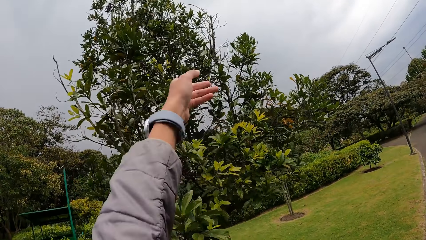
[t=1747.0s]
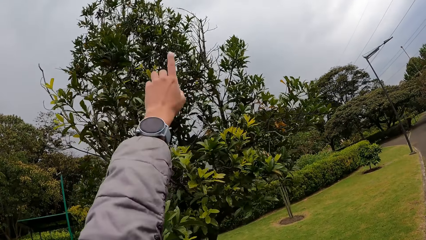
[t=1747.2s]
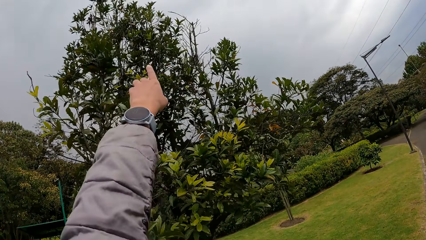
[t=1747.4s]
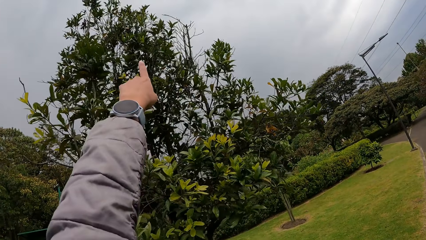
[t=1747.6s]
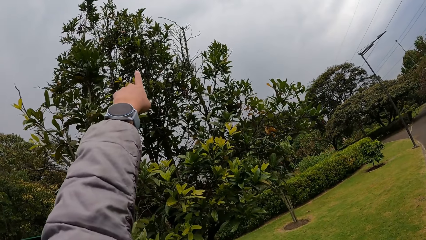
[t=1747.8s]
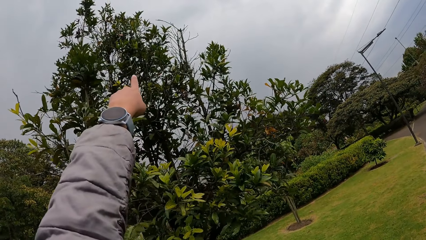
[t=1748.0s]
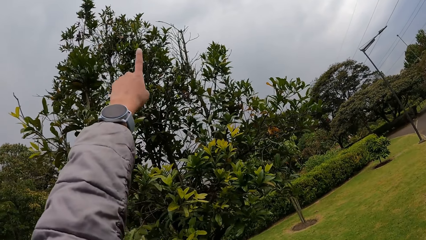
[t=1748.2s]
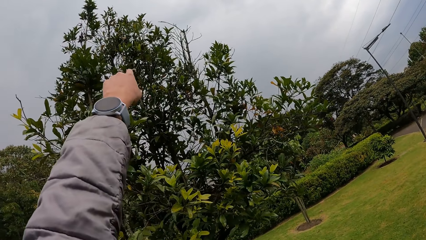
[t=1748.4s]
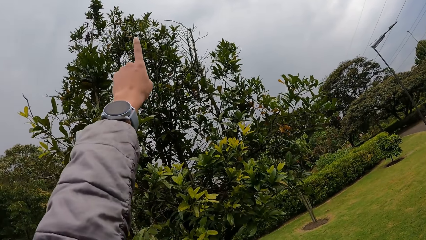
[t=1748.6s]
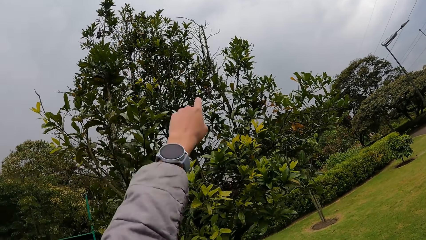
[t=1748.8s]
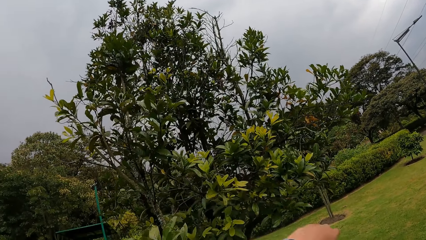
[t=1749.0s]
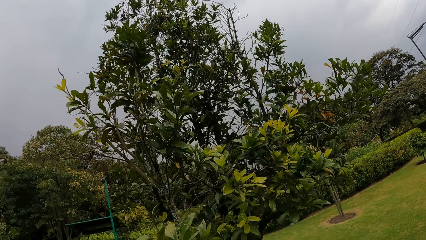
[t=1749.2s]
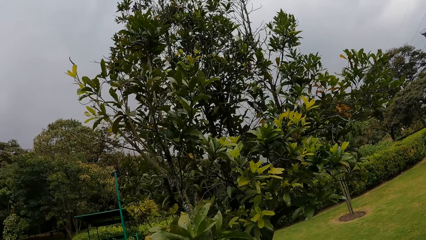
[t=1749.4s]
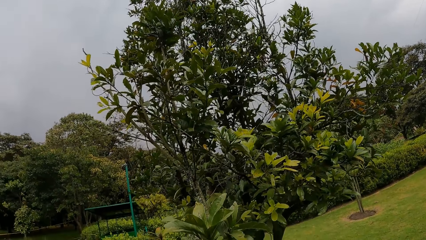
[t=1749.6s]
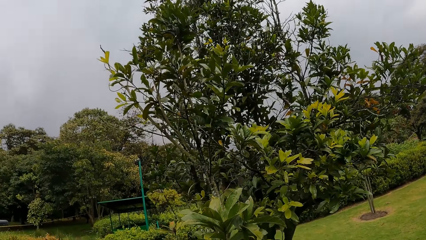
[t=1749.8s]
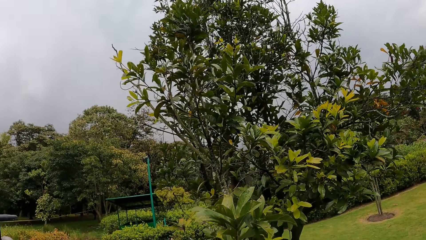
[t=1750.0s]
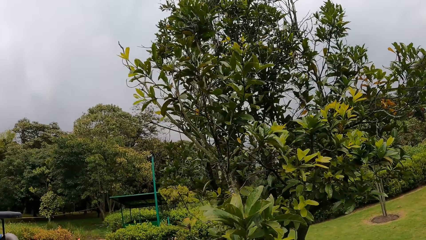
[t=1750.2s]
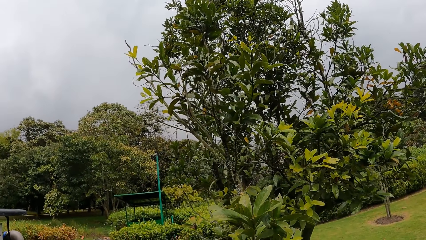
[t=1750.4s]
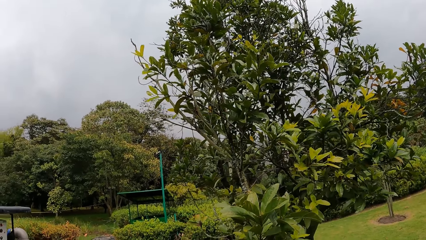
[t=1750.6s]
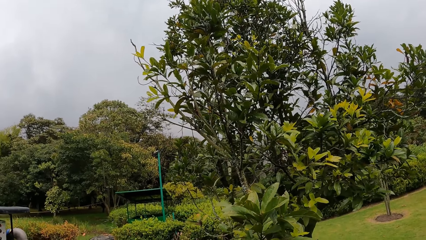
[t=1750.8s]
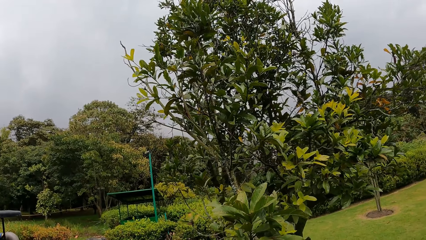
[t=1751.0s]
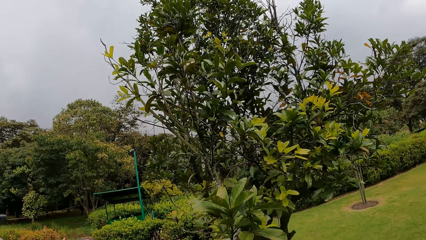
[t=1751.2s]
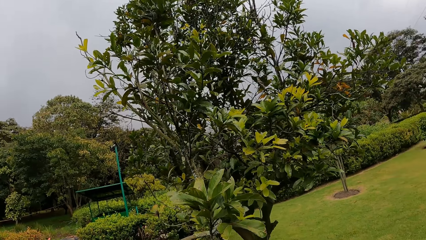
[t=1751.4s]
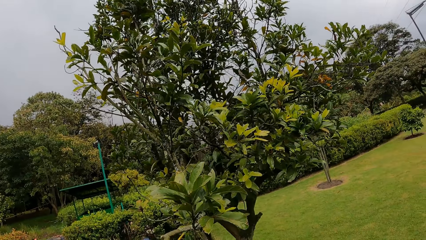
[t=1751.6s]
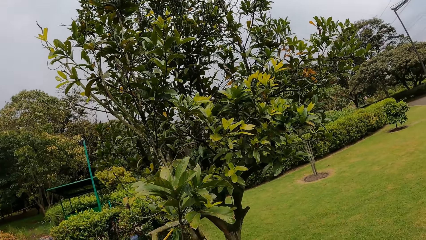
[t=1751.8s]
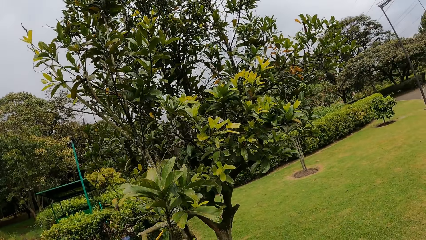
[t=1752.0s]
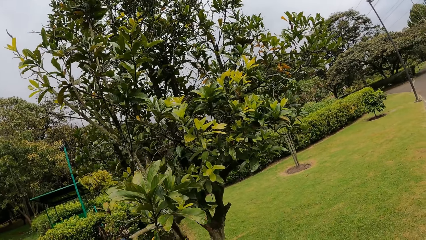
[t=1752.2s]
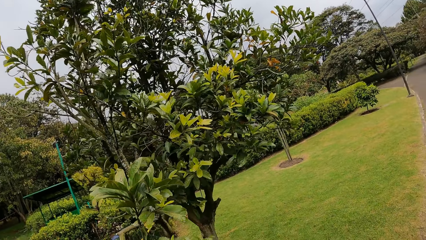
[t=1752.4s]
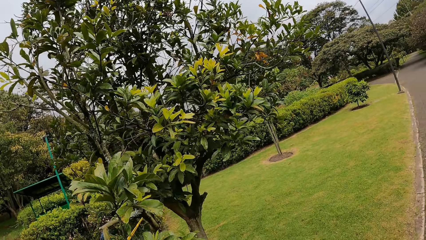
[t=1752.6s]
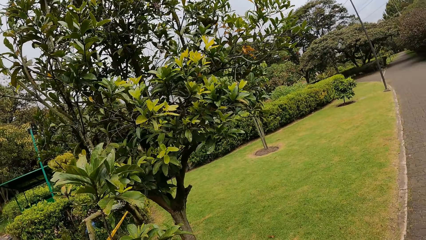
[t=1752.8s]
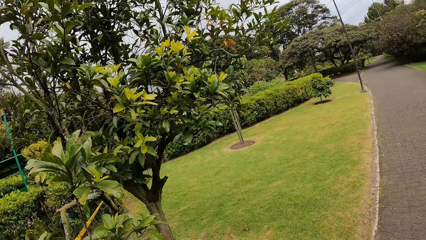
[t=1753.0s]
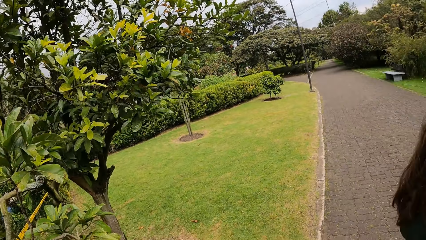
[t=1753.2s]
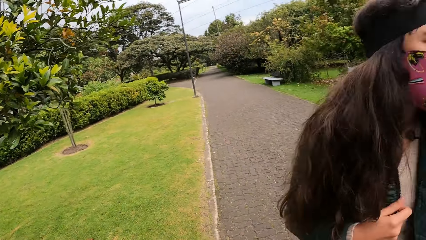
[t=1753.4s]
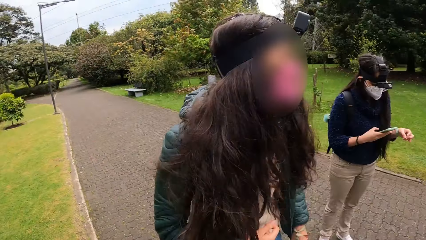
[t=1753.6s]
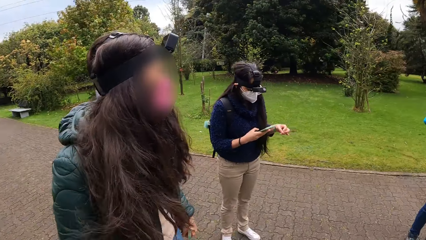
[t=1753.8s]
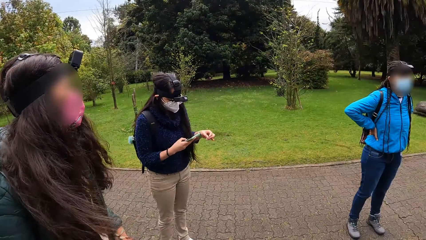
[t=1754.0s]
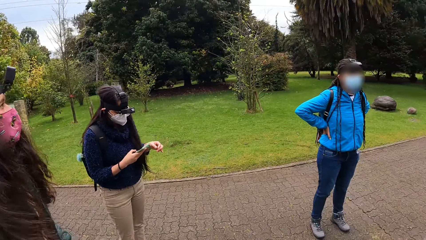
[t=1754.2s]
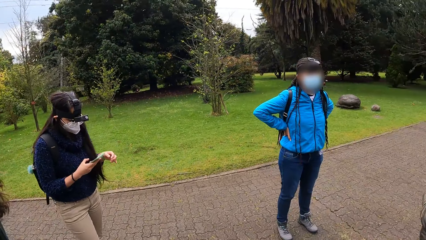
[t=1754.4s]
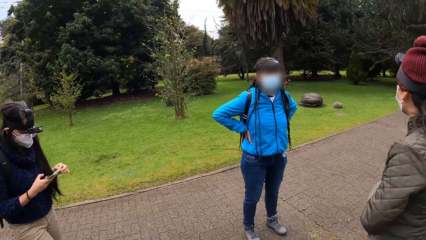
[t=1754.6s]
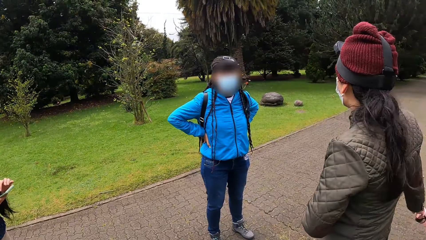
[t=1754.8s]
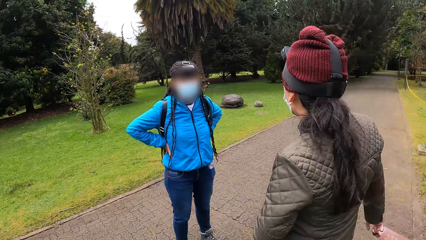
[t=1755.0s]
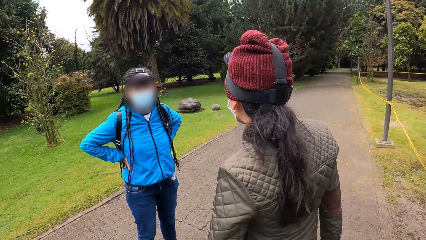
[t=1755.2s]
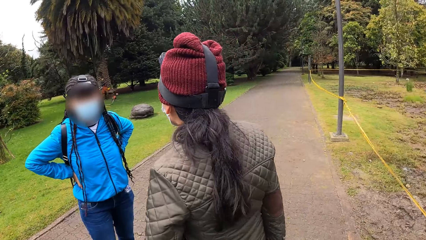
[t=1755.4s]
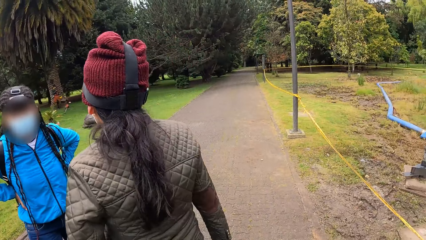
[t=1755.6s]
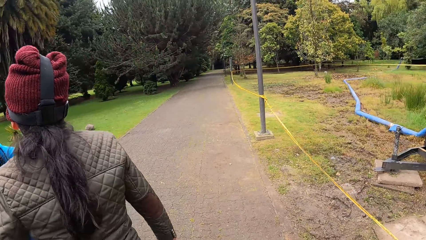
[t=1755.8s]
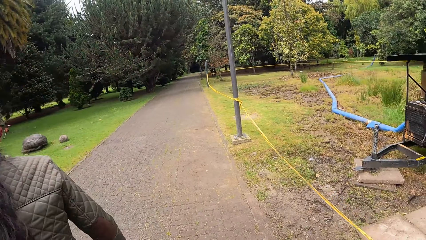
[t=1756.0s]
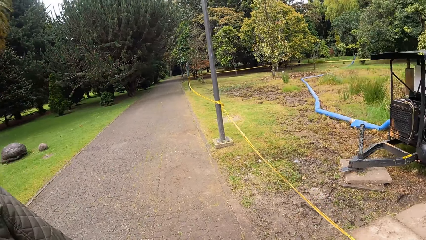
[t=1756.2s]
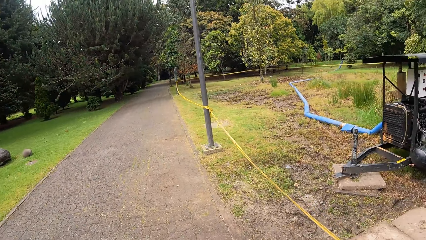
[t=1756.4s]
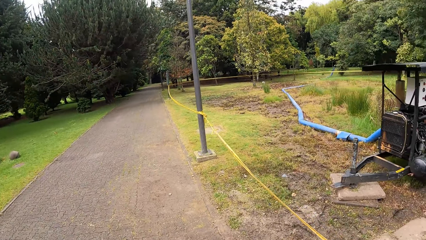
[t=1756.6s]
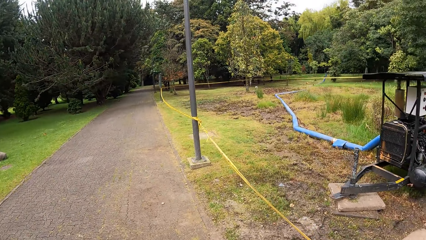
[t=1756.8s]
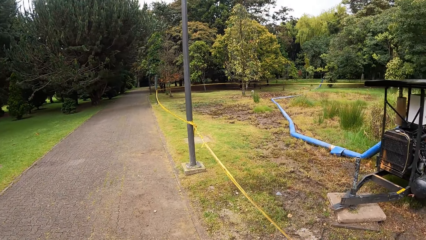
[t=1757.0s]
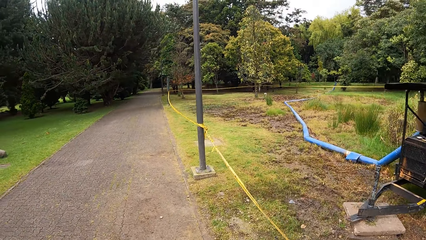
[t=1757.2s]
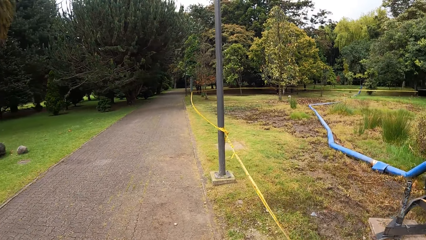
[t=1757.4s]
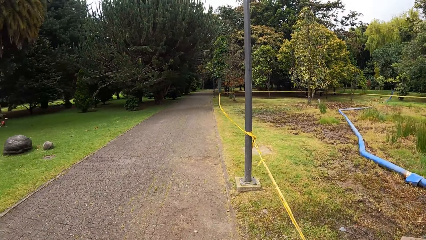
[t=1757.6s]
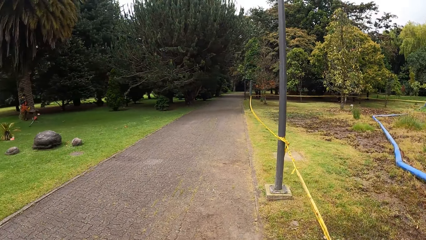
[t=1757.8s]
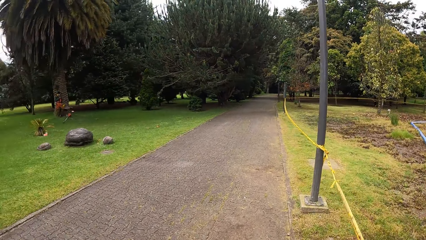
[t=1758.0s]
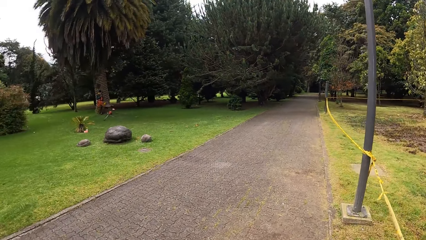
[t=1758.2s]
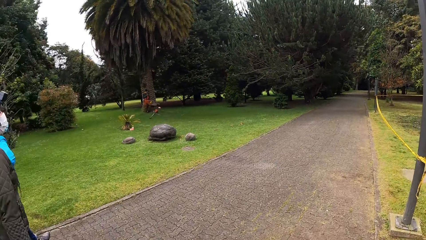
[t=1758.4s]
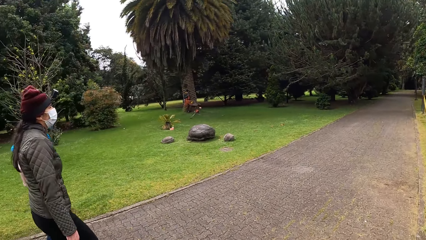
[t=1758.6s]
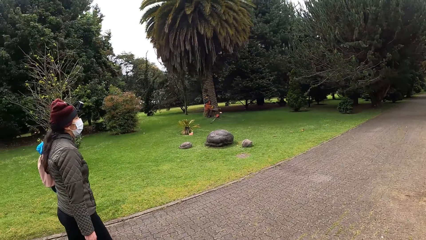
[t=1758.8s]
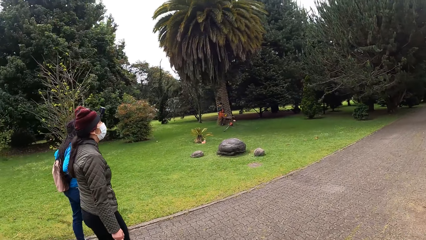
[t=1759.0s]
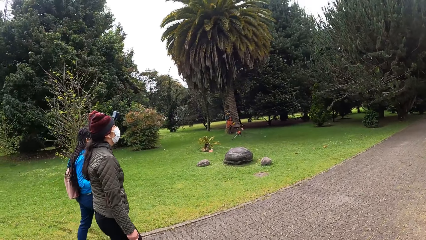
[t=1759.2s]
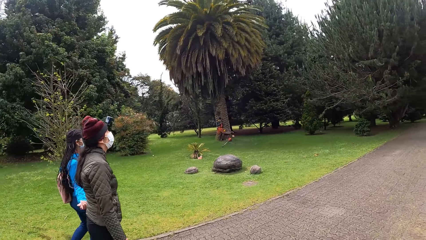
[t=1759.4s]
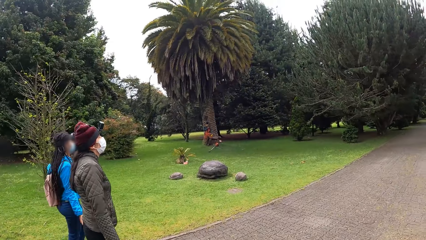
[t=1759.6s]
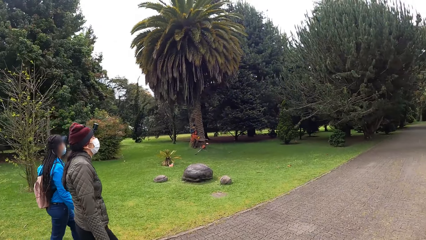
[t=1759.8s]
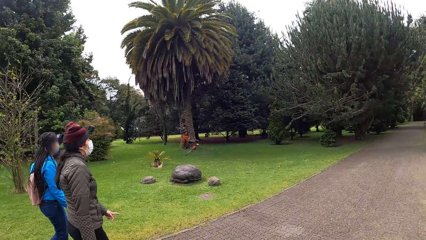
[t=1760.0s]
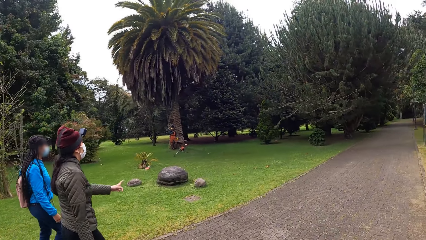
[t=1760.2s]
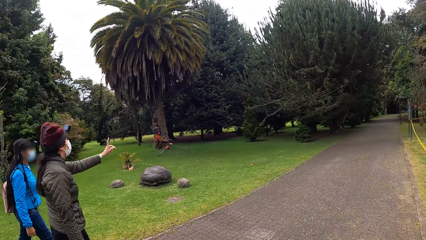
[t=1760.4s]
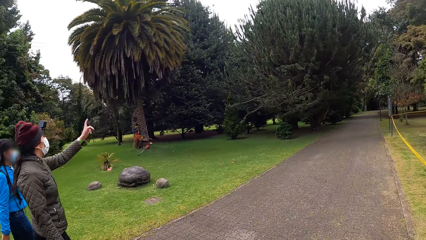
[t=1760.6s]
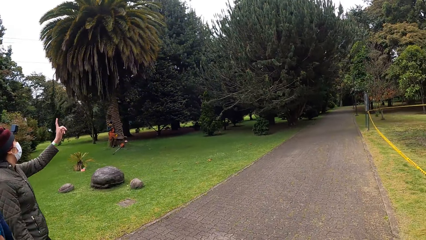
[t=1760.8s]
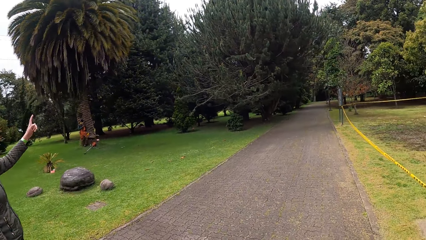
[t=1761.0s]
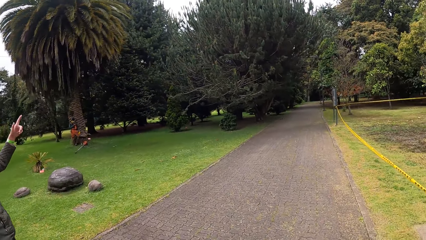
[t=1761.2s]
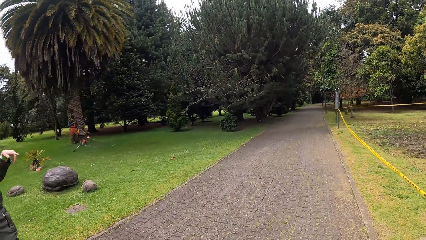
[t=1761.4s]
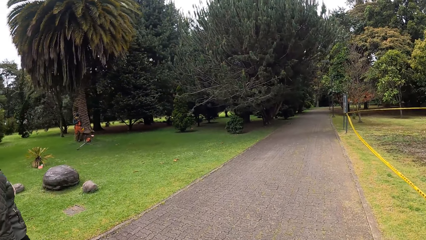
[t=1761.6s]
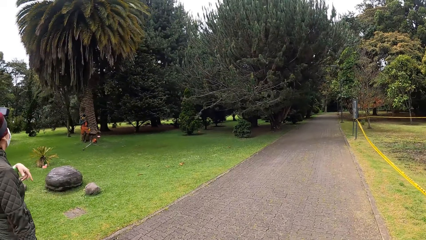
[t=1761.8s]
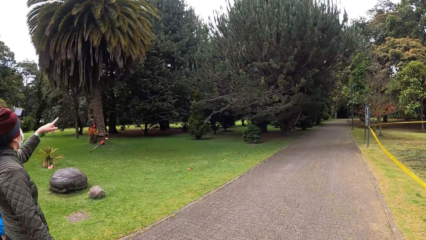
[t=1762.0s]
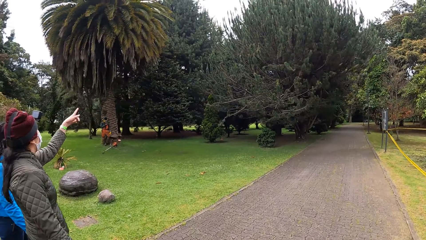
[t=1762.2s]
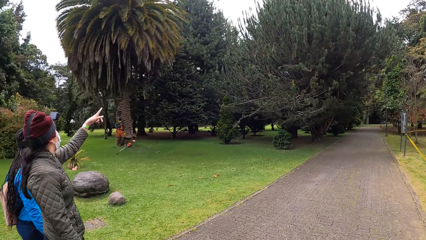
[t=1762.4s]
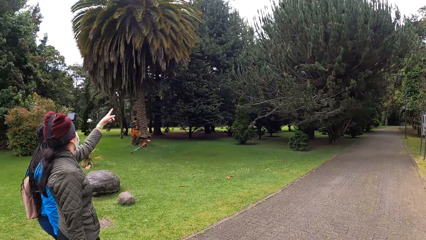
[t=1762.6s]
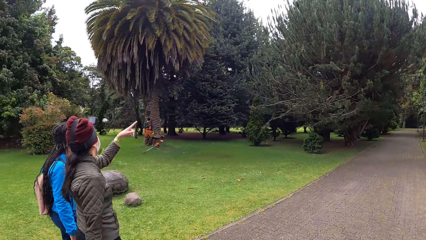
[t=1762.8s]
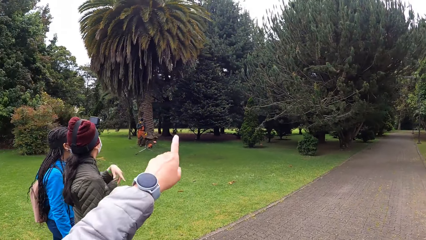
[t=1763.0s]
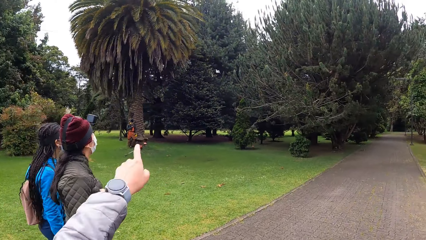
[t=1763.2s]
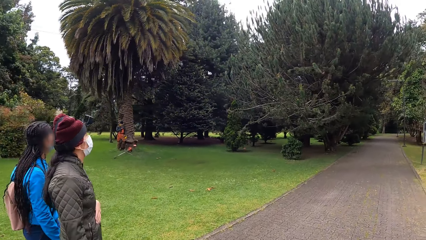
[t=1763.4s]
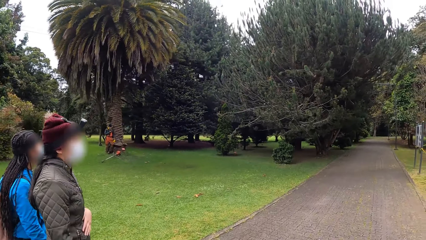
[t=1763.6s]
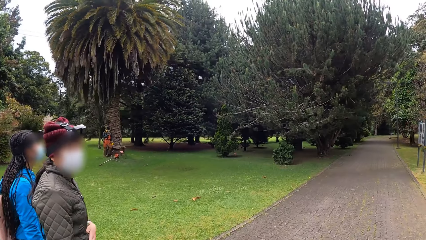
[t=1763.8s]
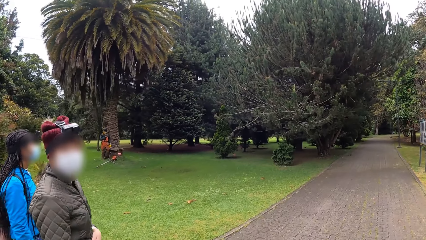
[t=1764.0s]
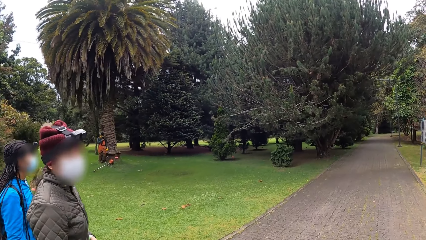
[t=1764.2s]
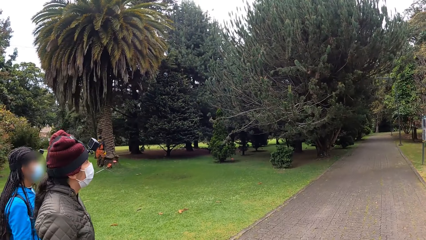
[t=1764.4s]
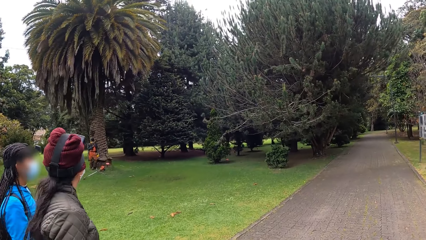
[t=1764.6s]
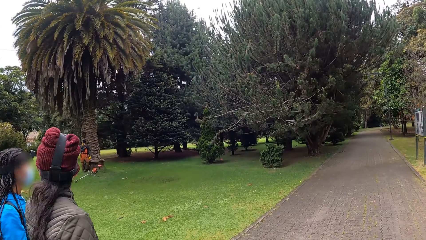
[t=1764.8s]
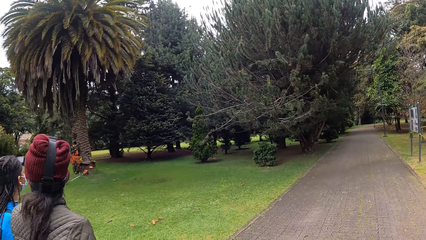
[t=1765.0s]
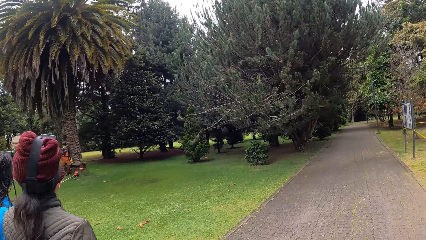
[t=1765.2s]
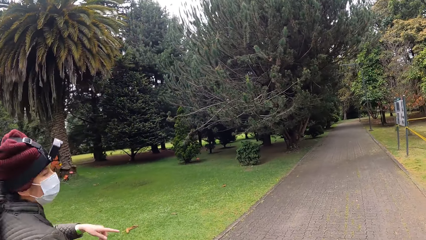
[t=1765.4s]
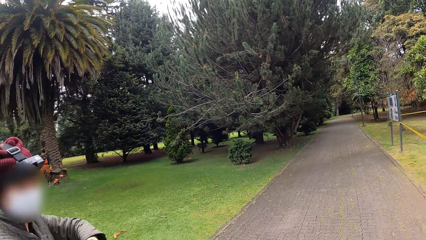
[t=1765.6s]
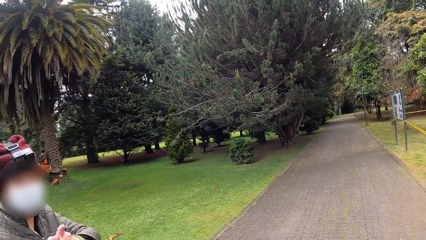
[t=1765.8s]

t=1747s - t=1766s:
The camera wearer points at a tree with her left hand. She looks around the compound. A woman operates the phone with her right hand. The camera wearer walks on the pavement. She turns her head. She walks on the pavement. She raises a finger up. She converses with another woman.
